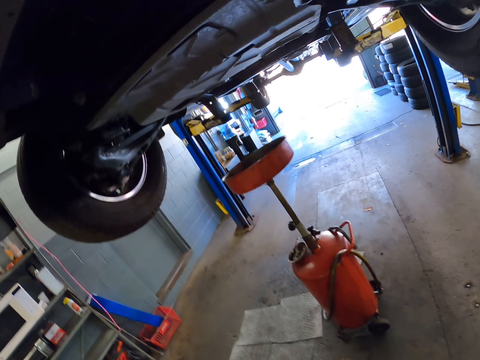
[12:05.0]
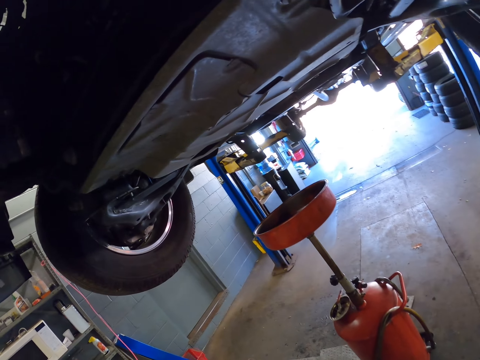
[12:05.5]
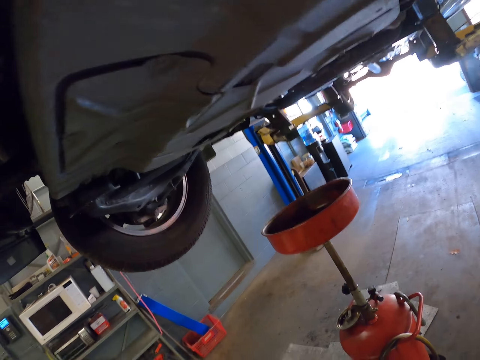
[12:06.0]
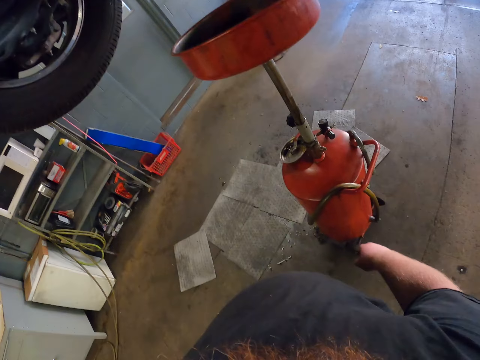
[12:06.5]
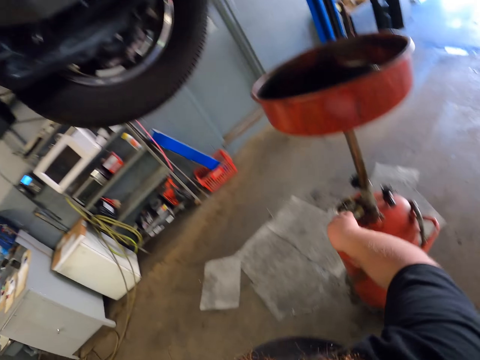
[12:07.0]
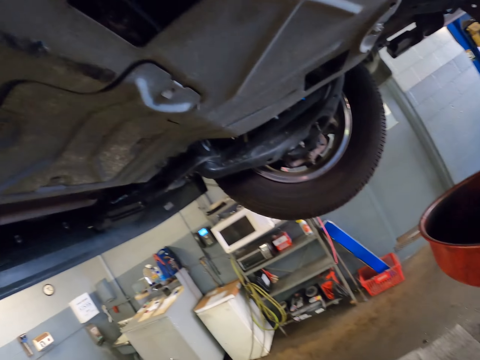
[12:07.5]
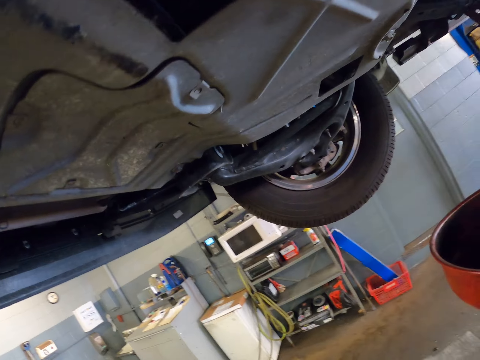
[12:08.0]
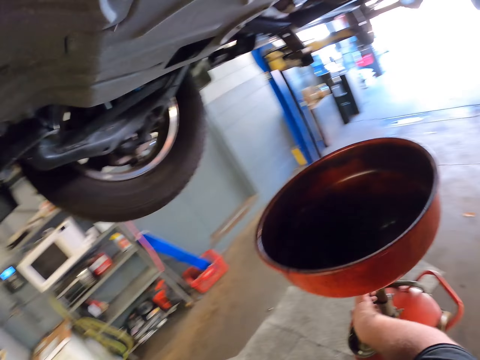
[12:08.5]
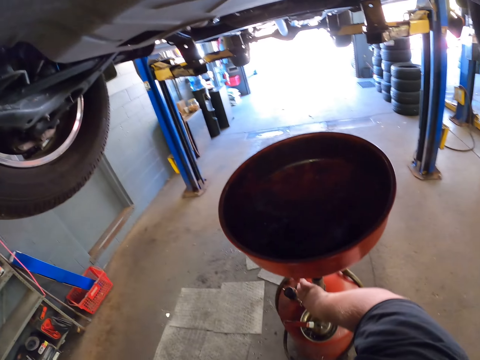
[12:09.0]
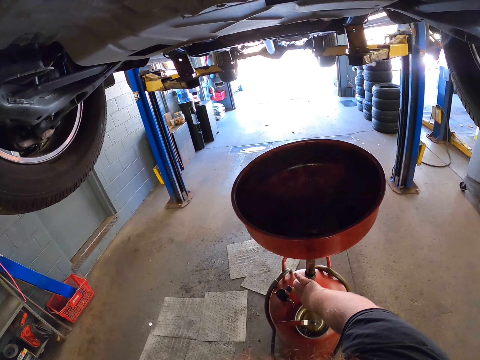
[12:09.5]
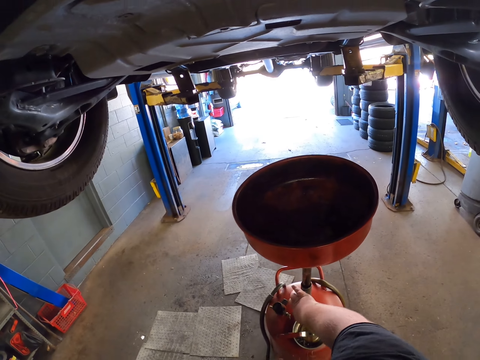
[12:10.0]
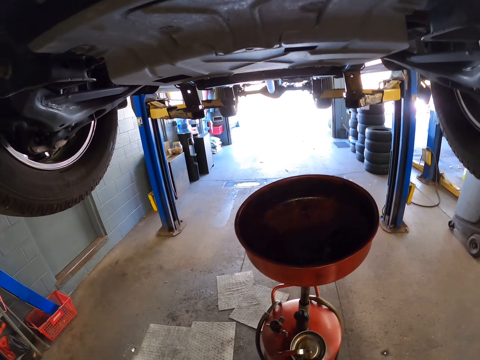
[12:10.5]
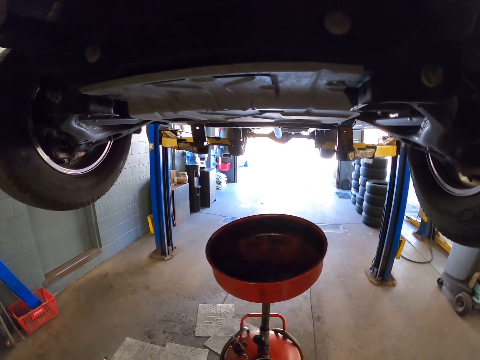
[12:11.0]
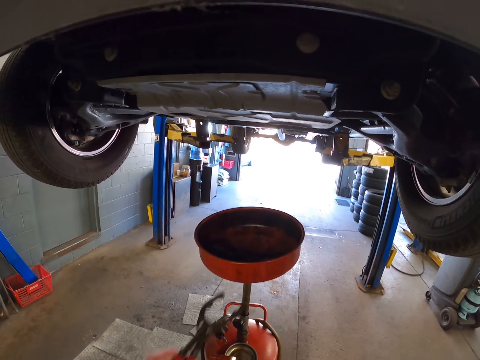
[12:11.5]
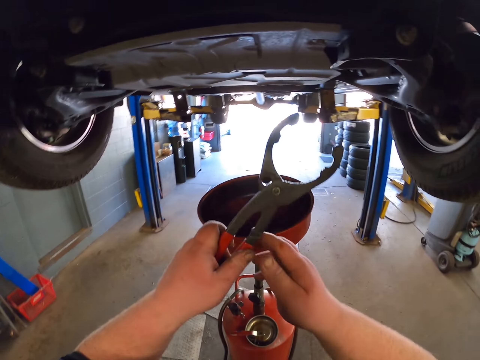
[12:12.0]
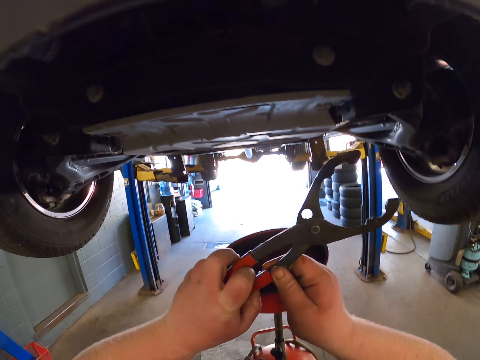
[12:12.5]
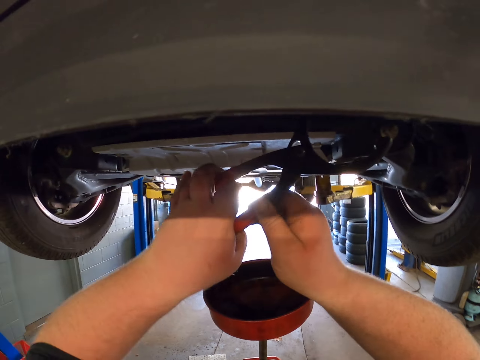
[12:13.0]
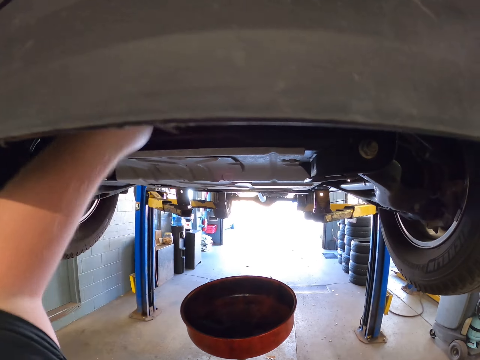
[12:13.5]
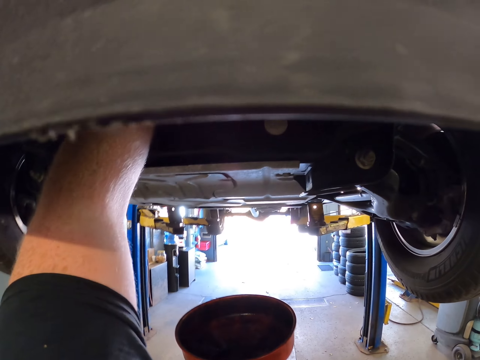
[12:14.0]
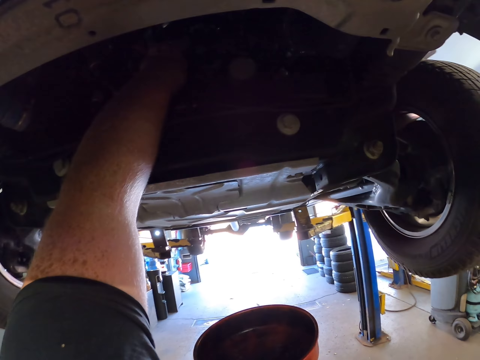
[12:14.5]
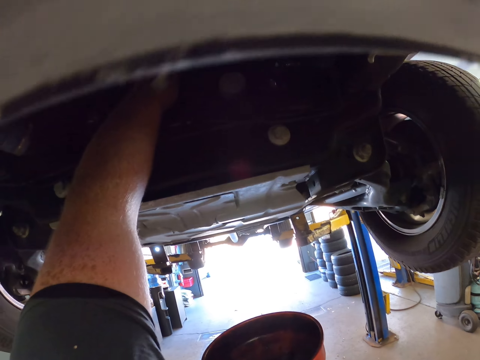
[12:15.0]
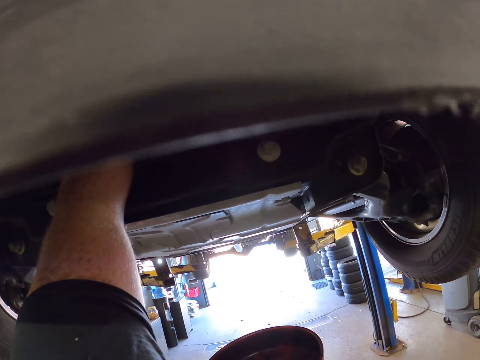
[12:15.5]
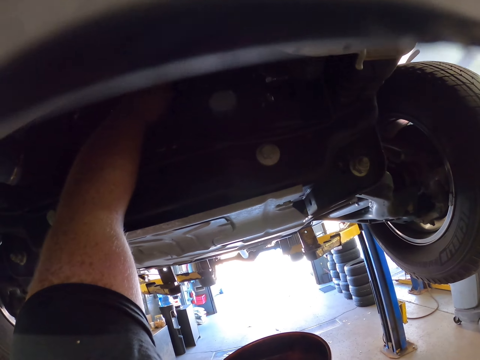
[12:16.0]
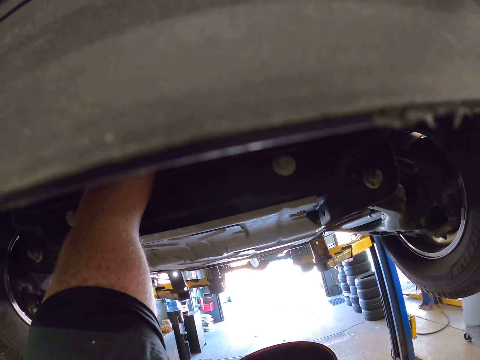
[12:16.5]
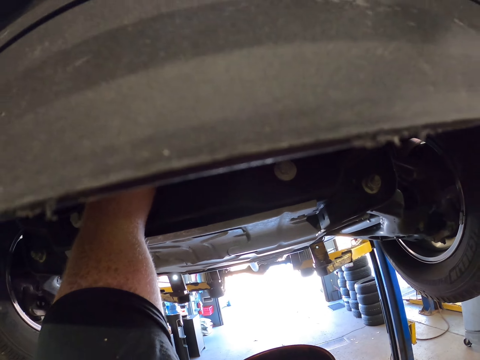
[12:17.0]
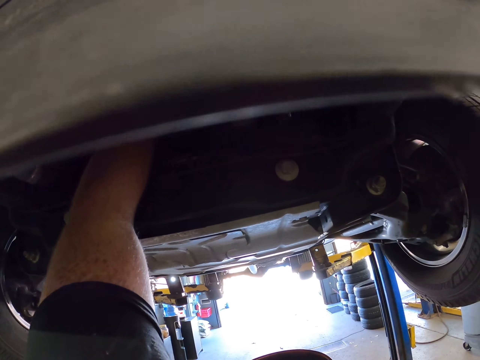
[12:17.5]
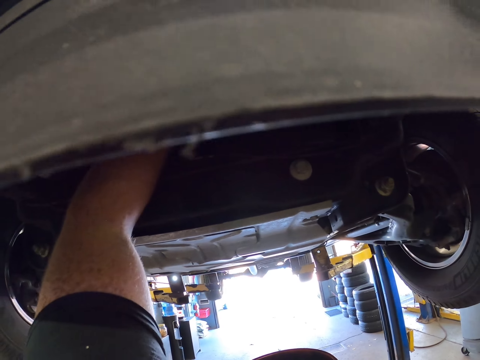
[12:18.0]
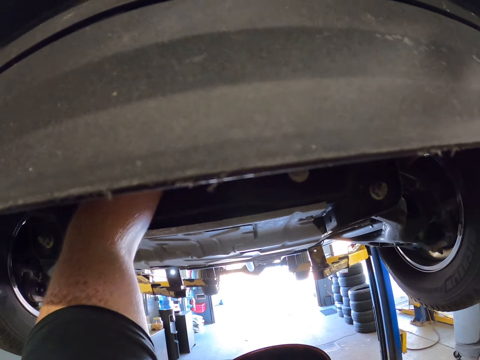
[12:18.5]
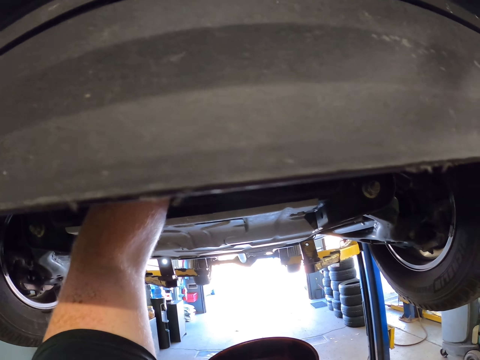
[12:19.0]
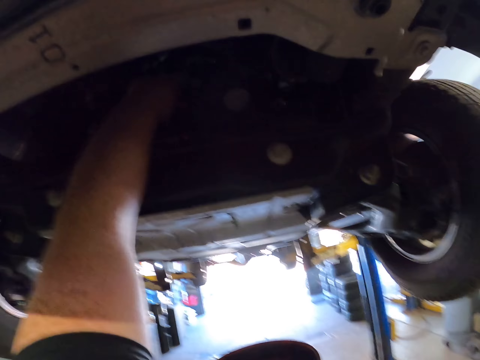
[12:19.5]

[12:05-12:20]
The camera wearer adjusts the china waste tray. They fix the part of the car with the pliers. They tighten something under the car.

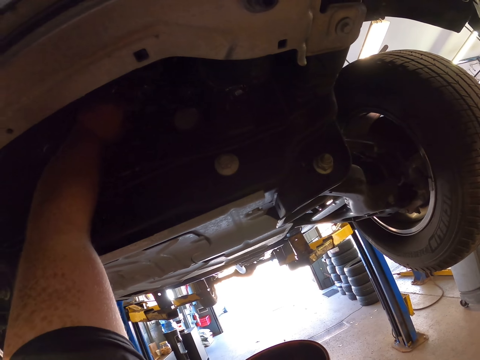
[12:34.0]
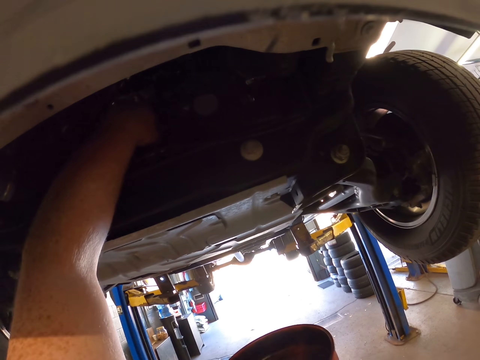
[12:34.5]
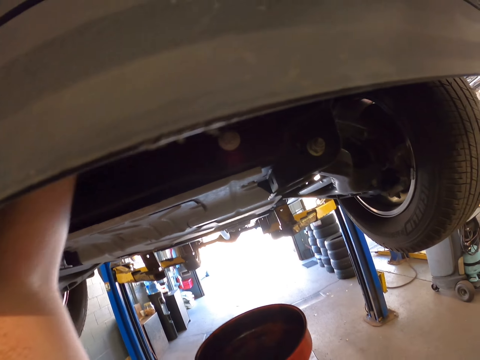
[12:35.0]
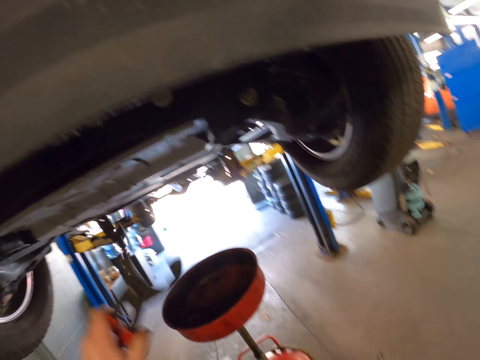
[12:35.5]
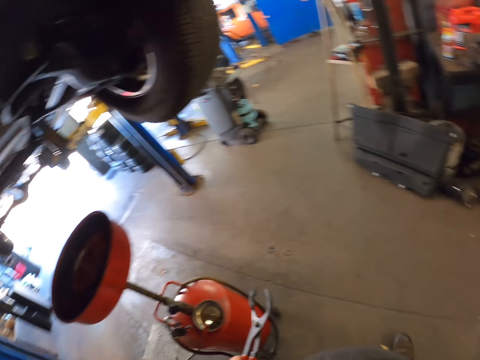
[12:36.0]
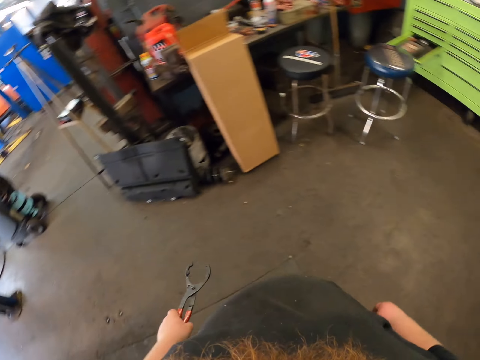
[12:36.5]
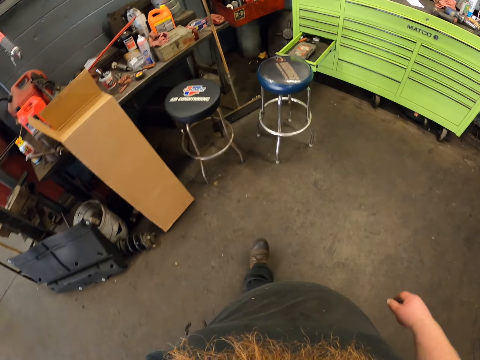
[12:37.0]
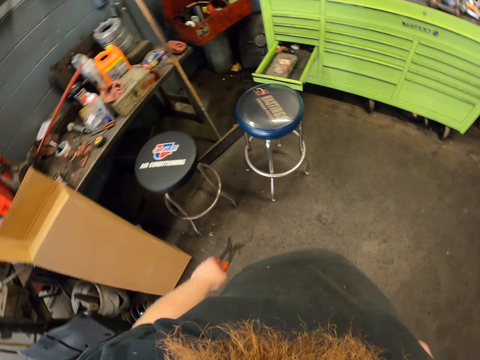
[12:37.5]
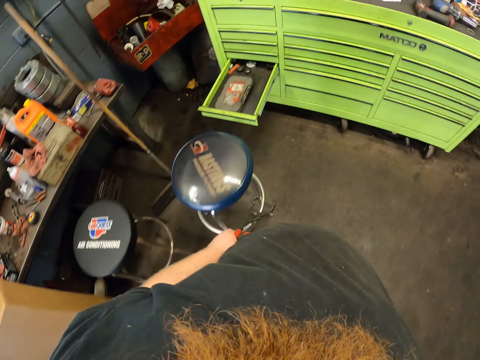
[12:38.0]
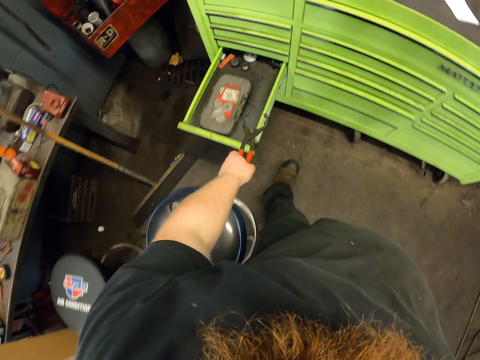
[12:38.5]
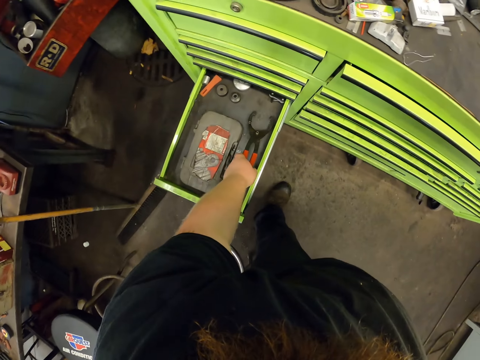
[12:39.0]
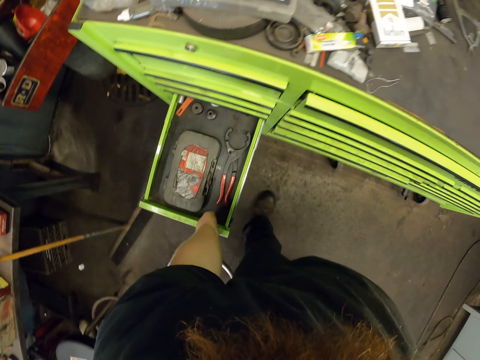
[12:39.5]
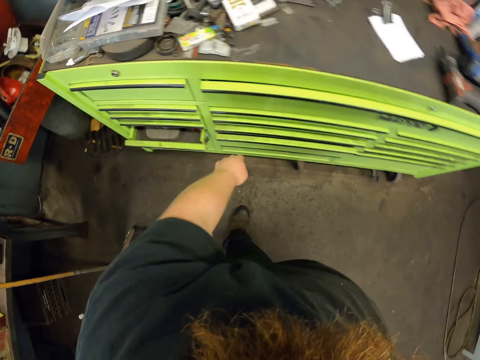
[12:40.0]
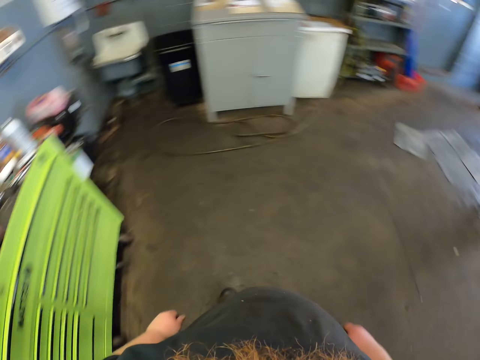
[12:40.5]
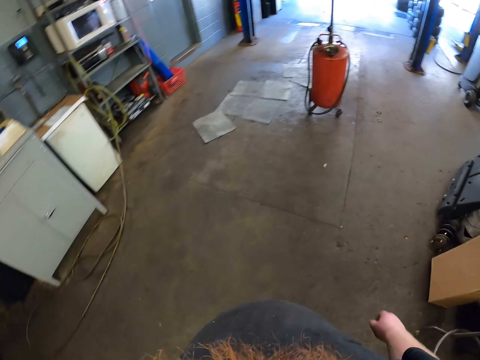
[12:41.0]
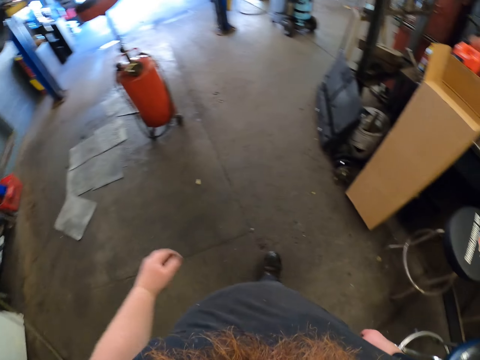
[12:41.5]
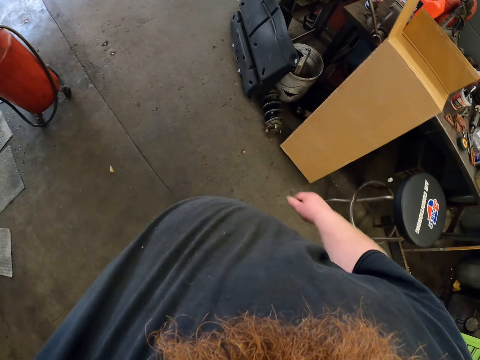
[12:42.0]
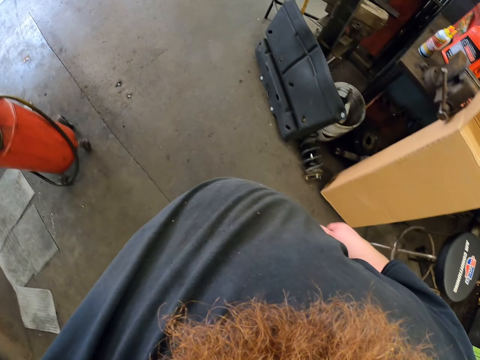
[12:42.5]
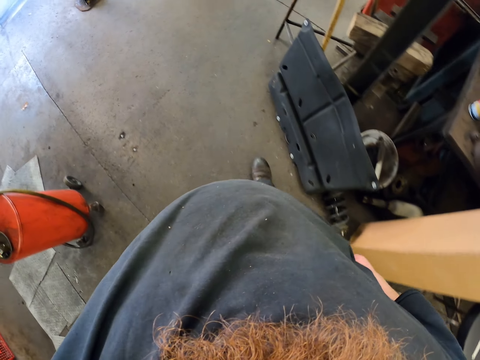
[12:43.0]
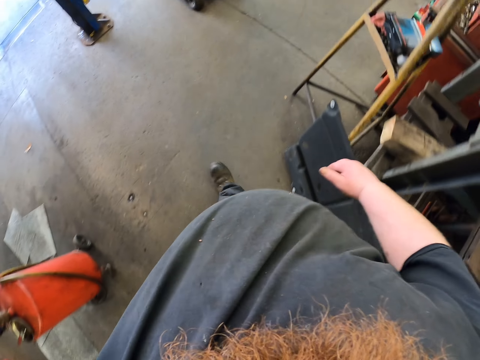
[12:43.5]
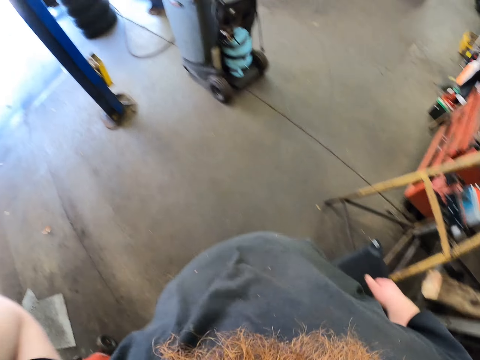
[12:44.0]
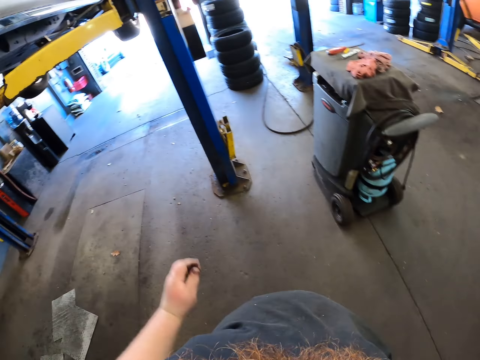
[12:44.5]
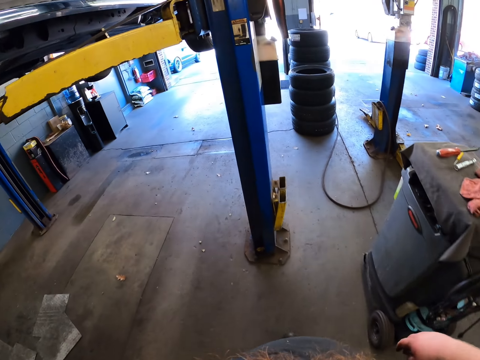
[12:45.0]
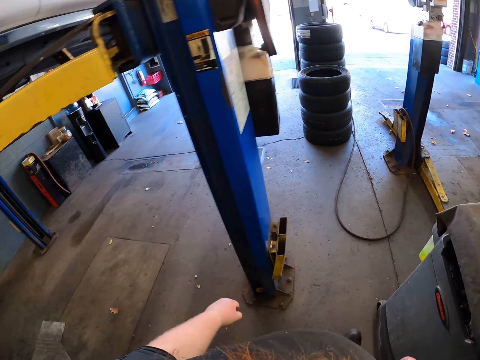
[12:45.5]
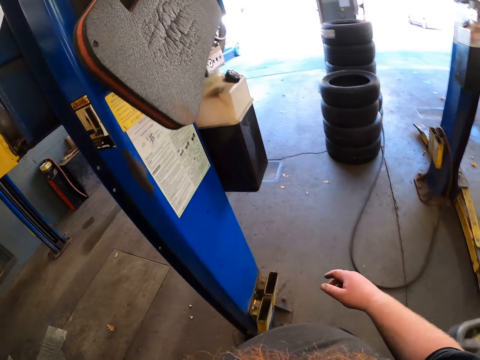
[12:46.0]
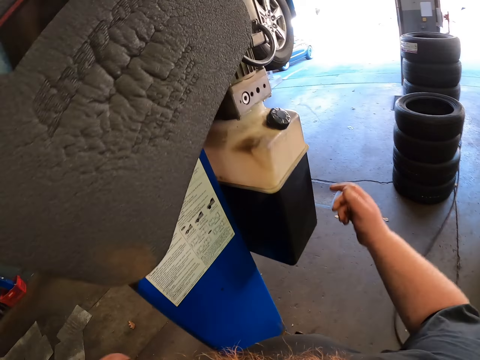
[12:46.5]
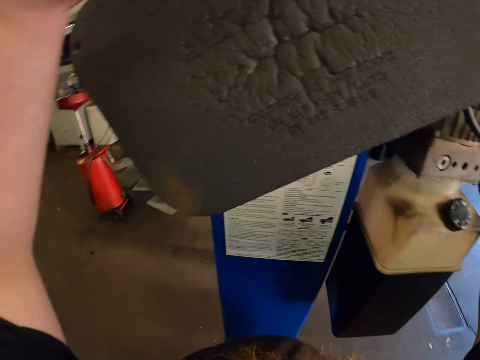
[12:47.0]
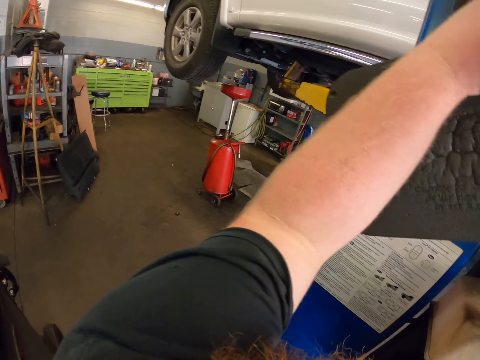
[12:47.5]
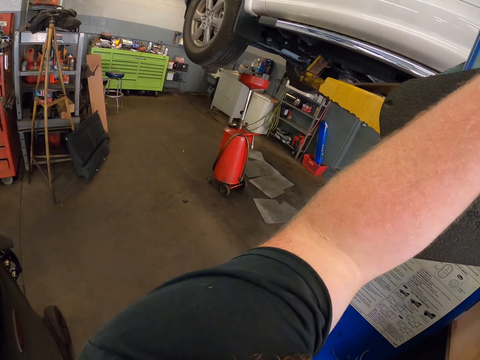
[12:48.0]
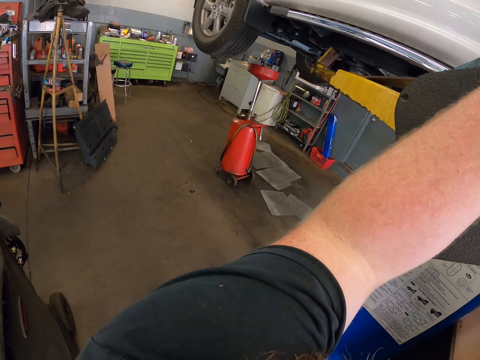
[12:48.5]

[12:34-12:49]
The camera wearer walks around the garage. They return the pliers to the drawer. They put the spanner in the drawer. They close the drawer. They walk around the garage. They adjust the camera. They walk around the garage. They hold something.
